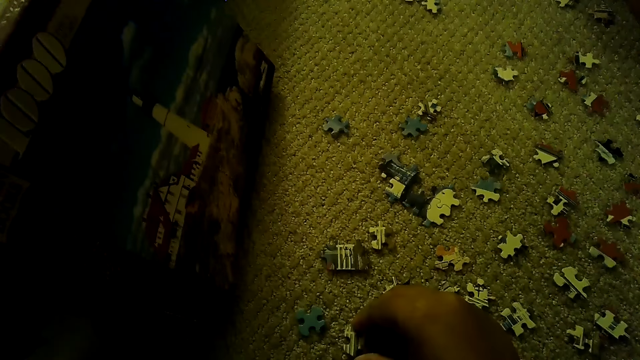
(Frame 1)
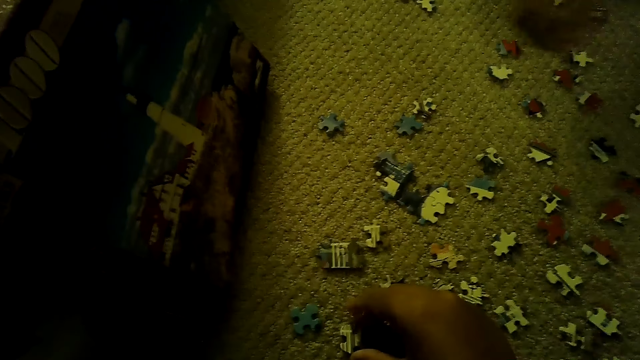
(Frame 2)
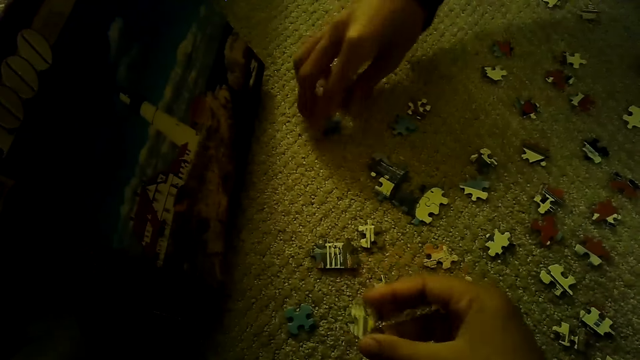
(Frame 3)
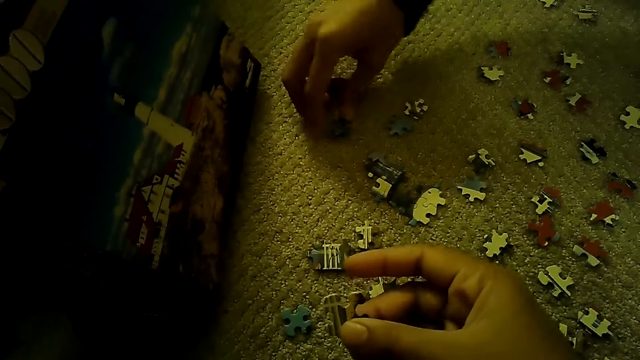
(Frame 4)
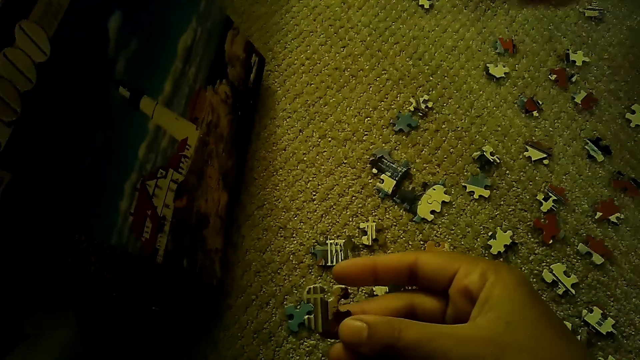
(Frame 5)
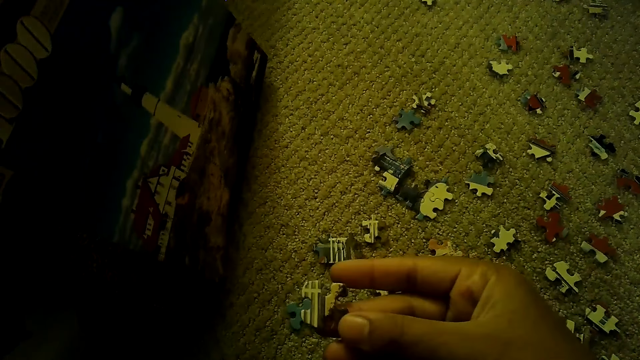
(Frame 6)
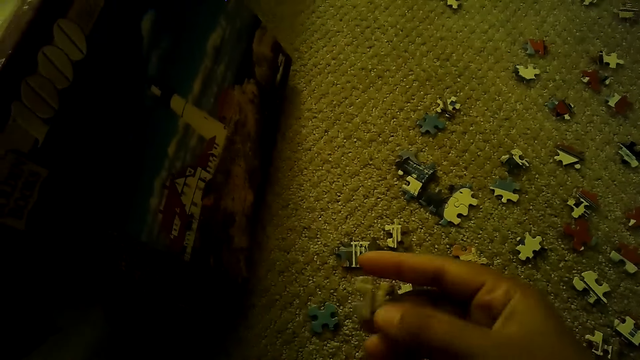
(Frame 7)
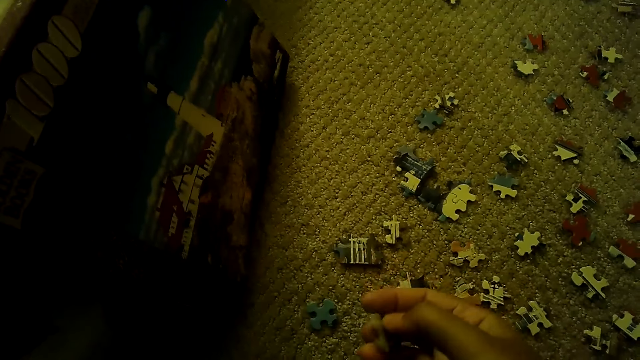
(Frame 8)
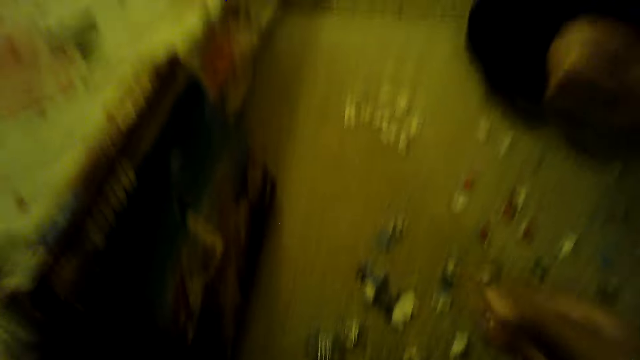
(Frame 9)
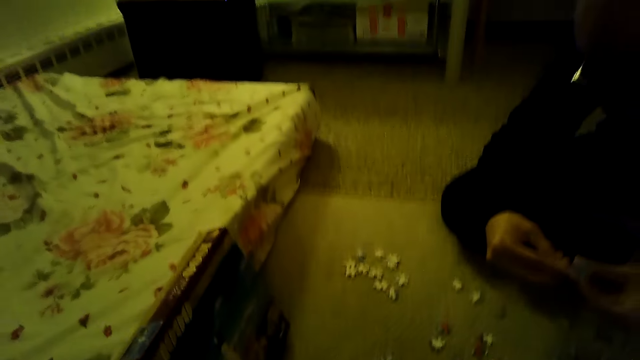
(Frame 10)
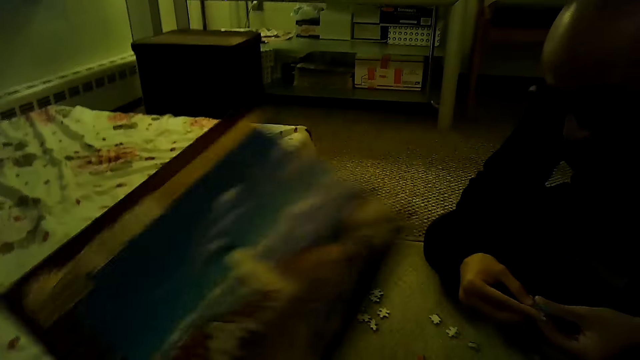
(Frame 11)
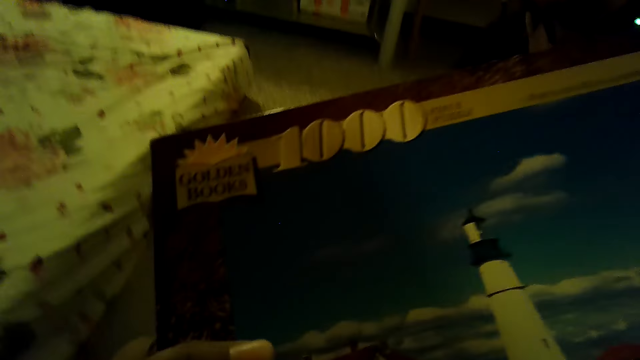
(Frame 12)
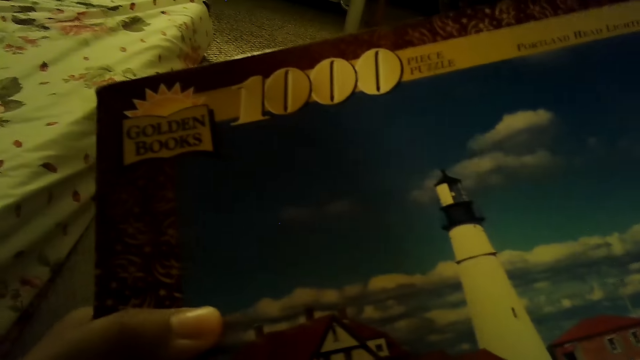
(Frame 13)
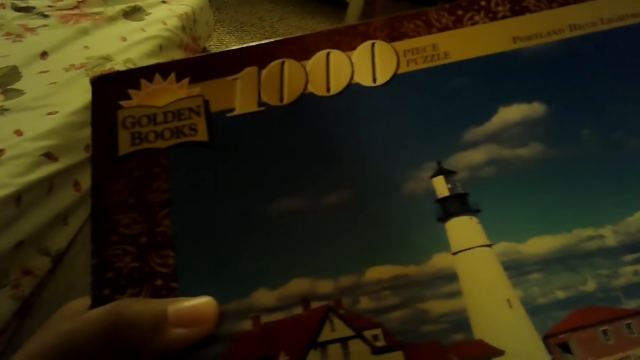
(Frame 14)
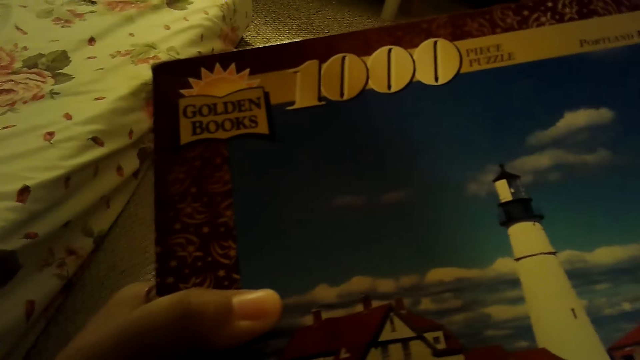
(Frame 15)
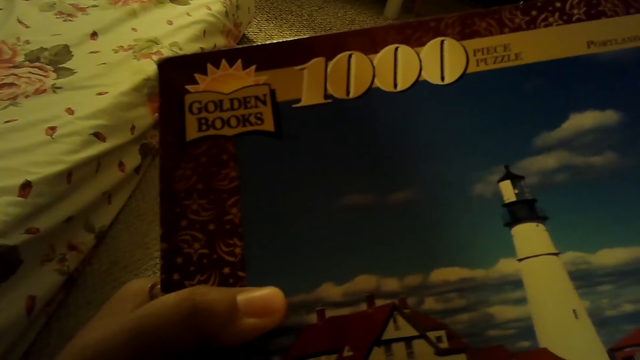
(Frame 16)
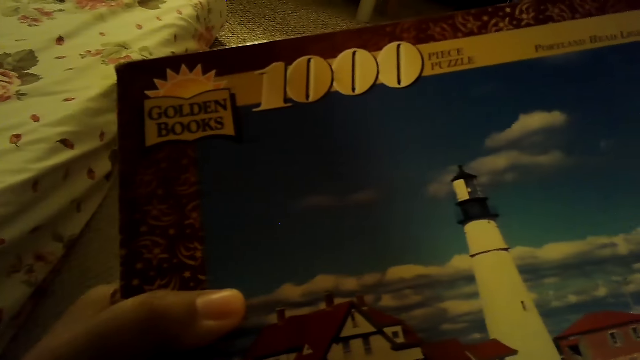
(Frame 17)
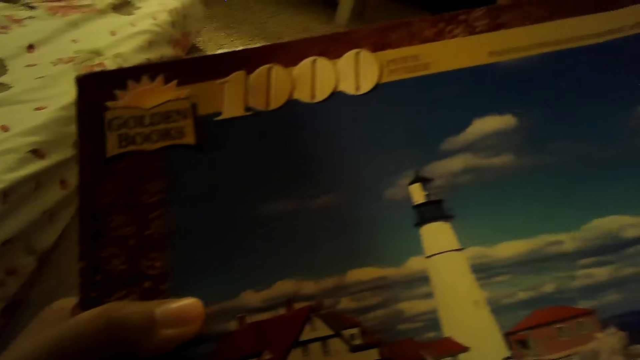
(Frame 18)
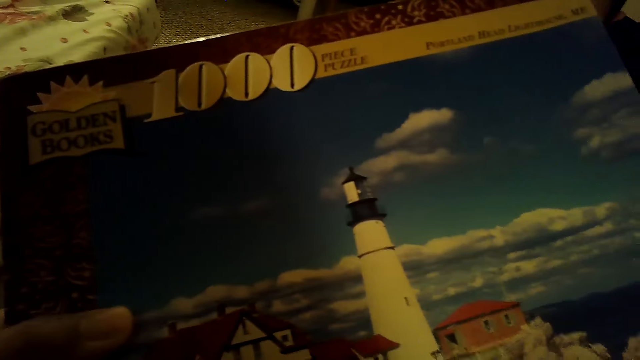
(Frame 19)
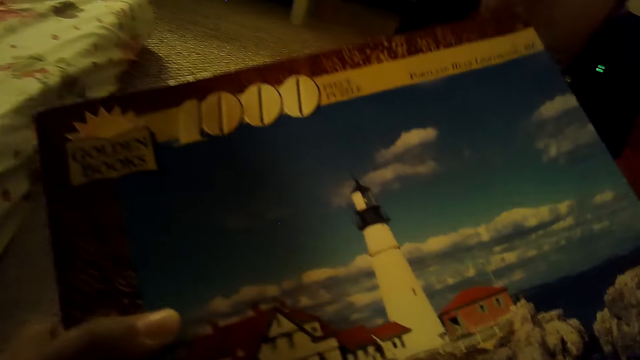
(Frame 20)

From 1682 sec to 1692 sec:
A person picks a puzzle piece. The camera wearer stares at the jigsaw puzzle piece. They pick the box from the floor and stare at the box.

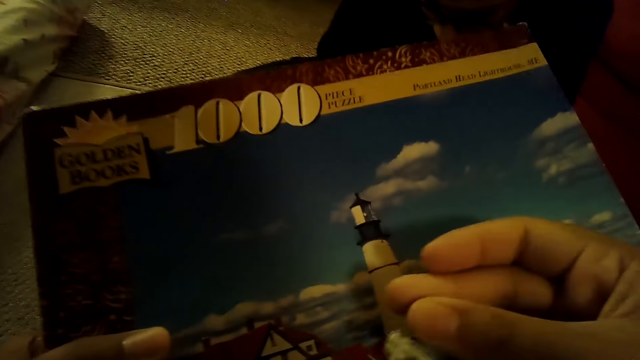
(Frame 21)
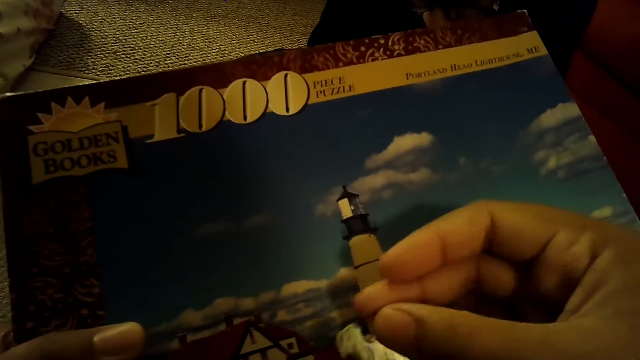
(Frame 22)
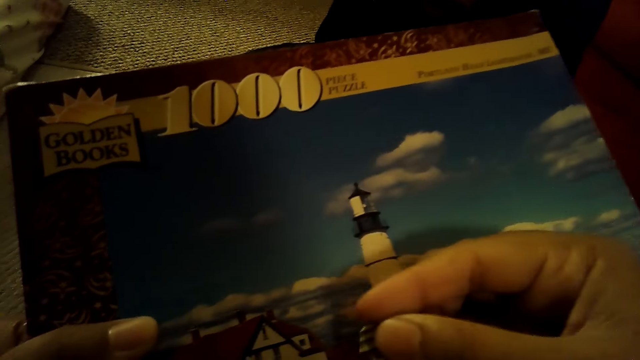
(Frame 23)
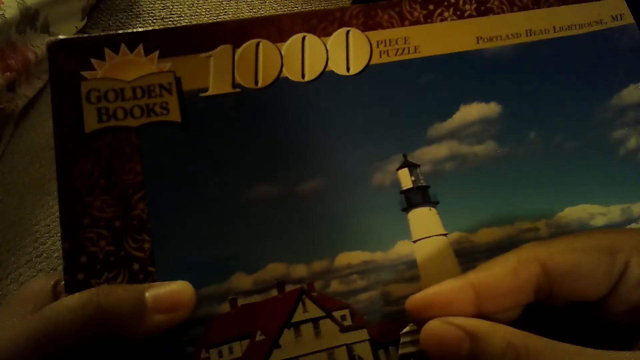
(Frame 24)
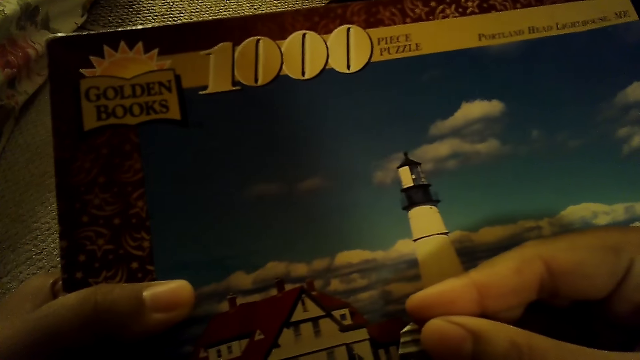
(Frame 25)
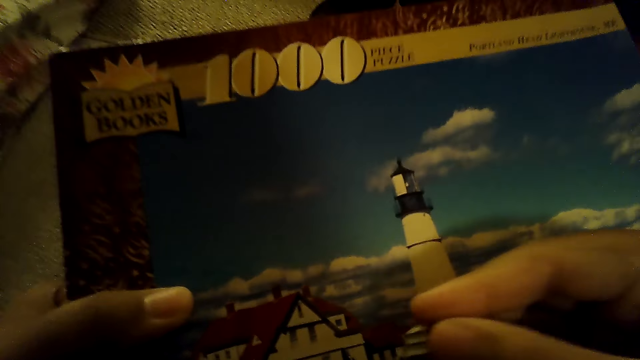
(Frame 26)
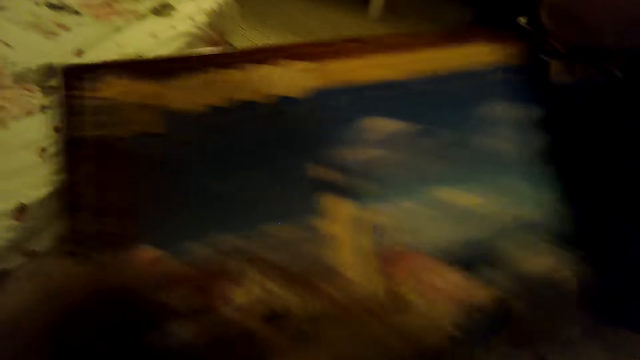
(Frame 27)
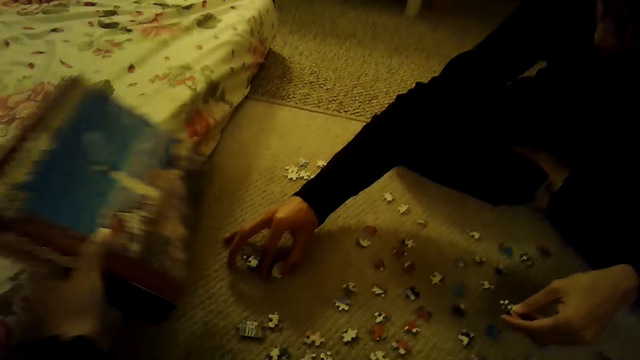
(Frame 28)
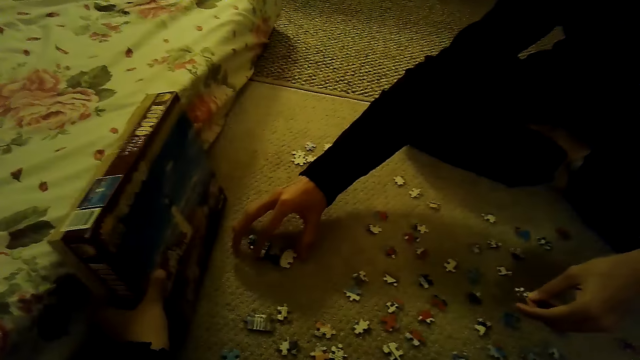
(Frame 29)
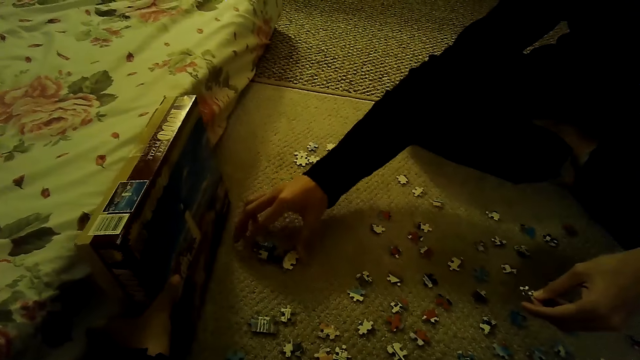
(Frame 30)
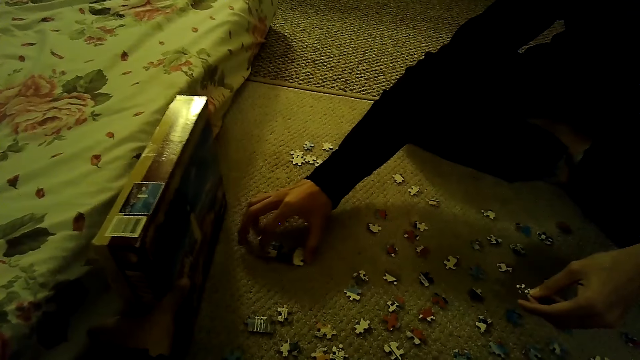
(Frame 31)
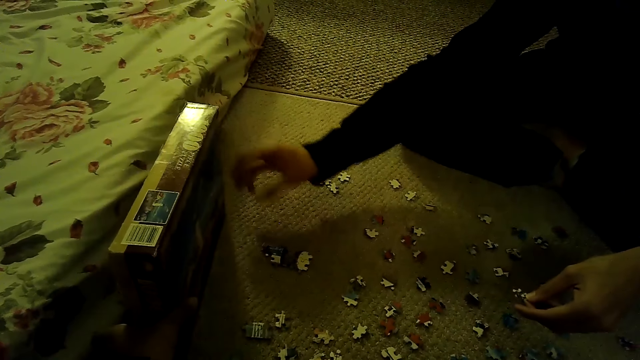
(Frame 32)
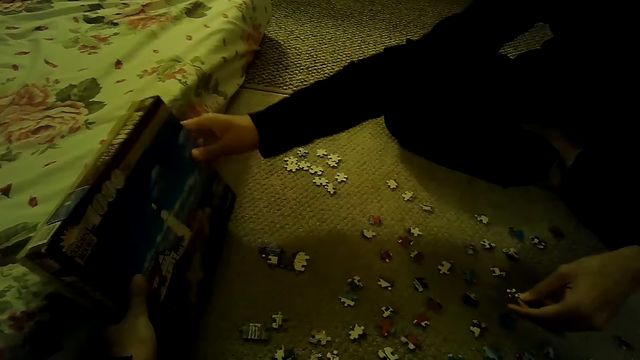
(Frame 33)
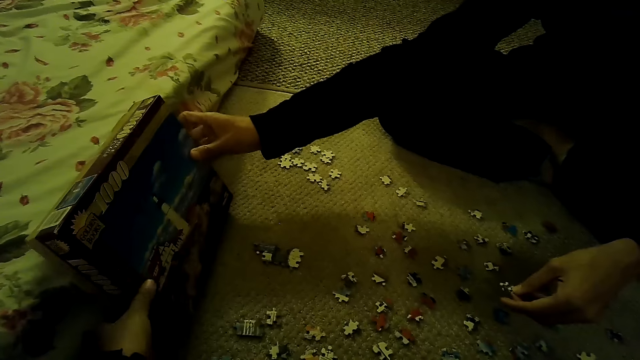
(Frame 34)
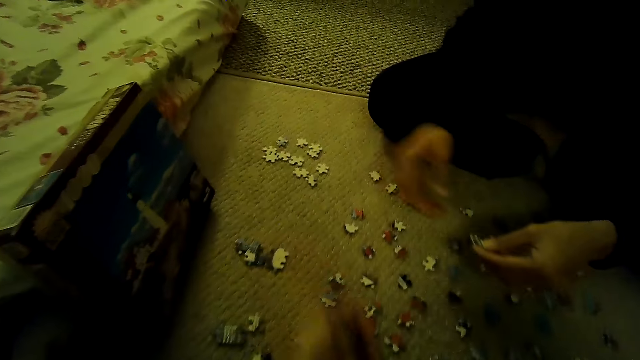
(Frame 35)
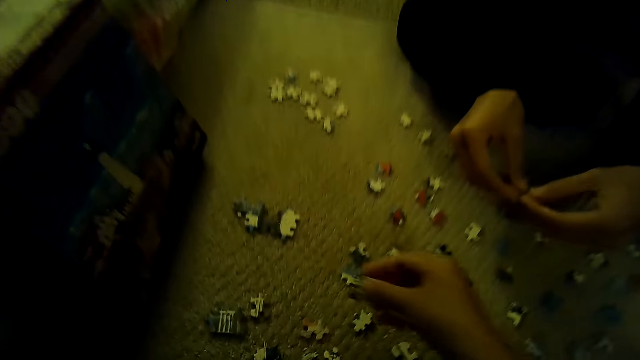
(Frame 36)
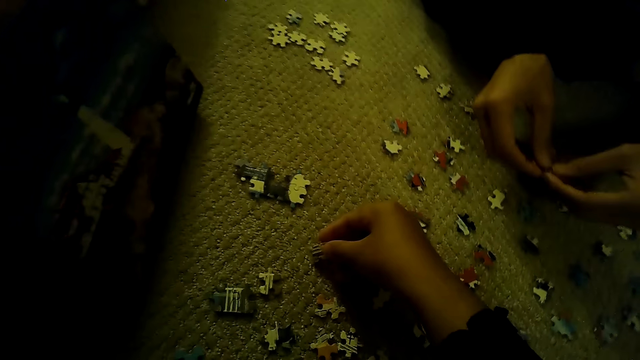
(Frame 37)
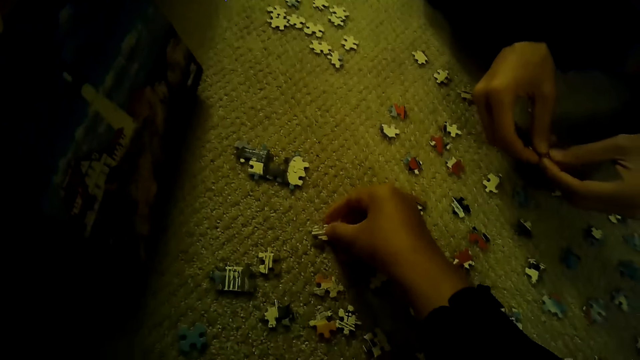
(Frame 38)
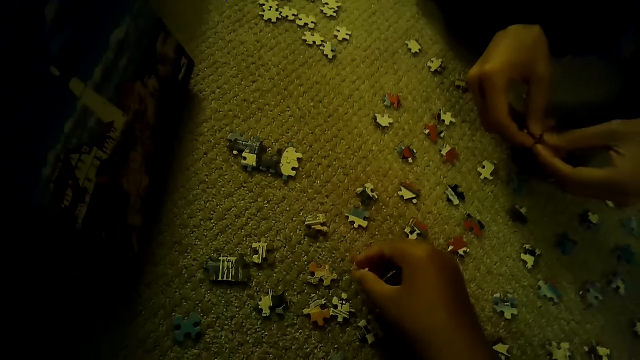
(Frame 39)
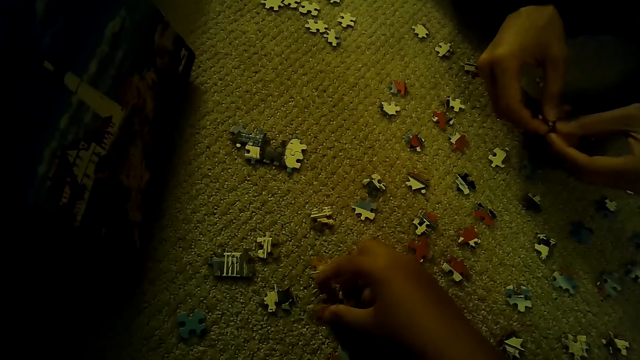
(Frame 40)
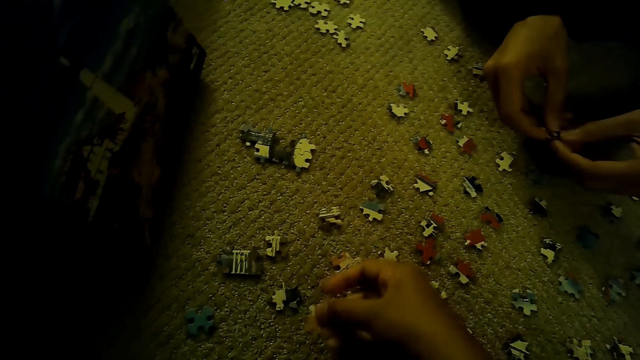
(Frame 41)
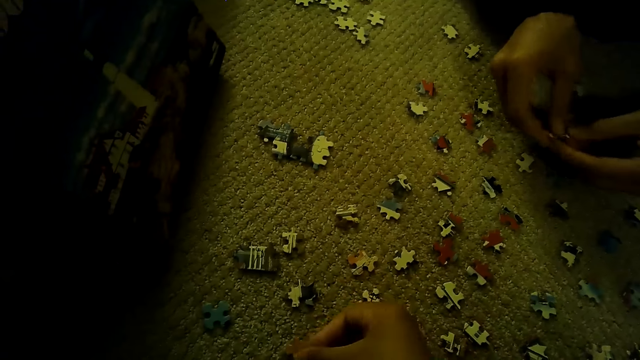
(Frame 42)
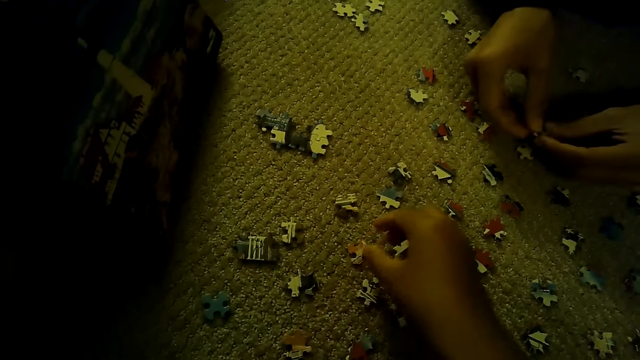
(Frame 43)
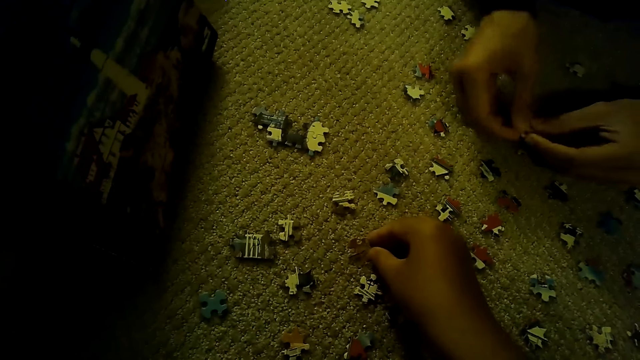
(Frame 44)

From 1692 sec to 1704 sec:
The camera wearer compares the puzzle piece. They put the box on the floor. A person moves a puzzle piece and holds the box. The camera wearer puts the puzzle piece down. They play the jigsaw puzzle on the floor.
